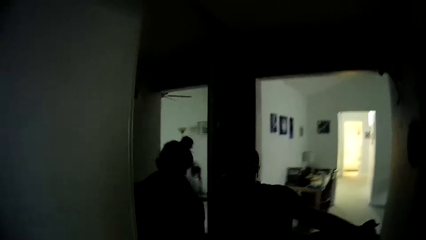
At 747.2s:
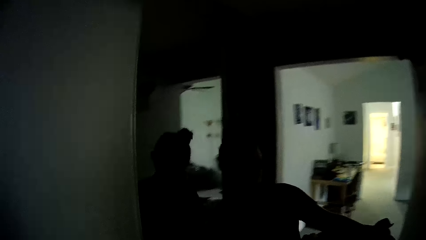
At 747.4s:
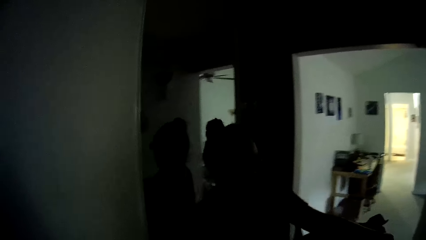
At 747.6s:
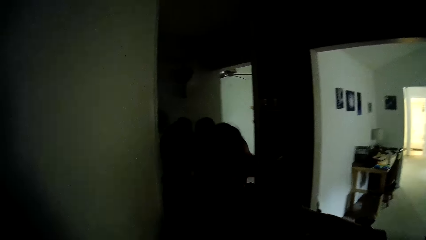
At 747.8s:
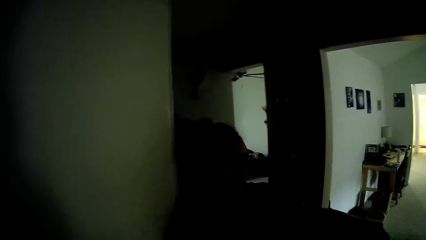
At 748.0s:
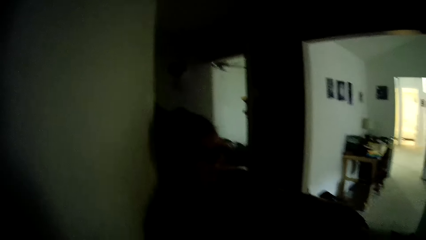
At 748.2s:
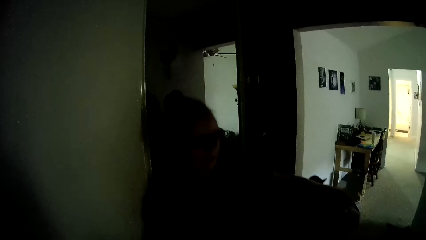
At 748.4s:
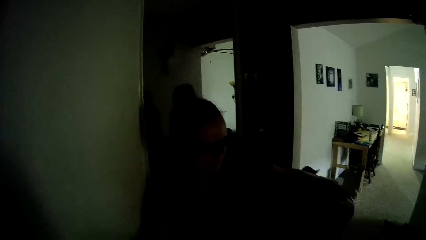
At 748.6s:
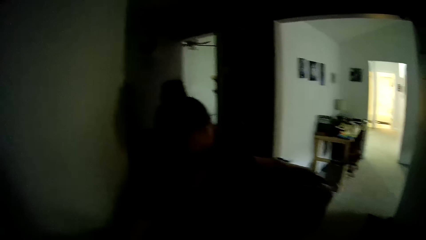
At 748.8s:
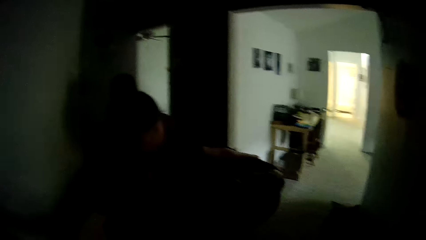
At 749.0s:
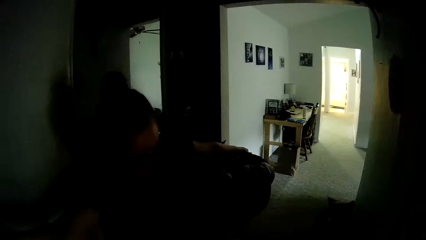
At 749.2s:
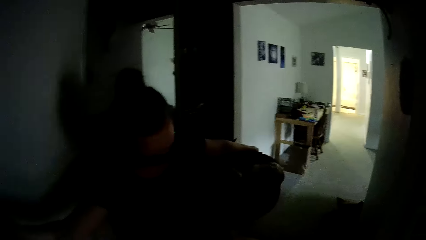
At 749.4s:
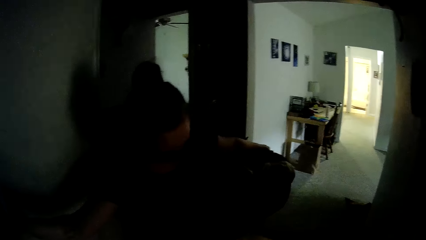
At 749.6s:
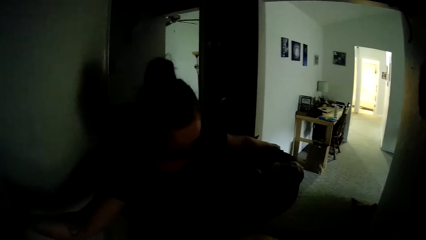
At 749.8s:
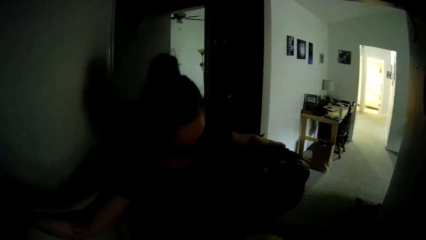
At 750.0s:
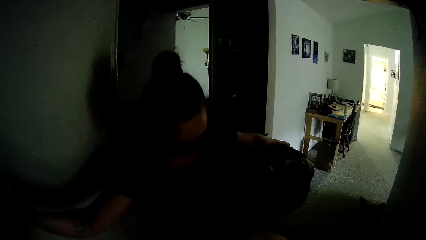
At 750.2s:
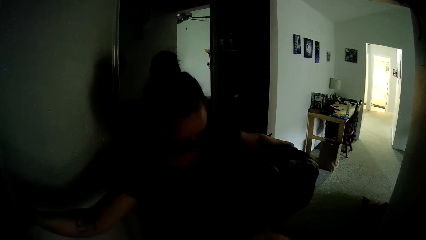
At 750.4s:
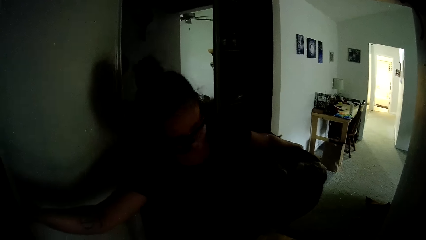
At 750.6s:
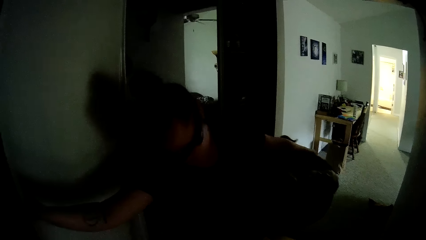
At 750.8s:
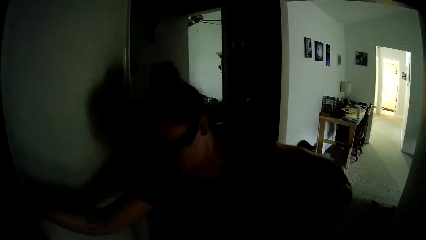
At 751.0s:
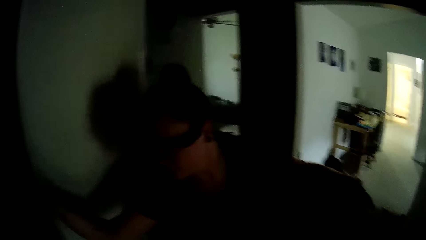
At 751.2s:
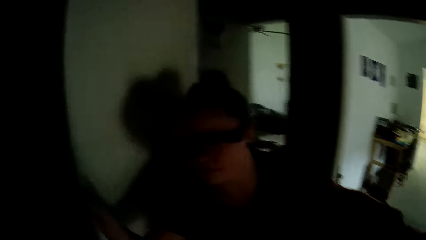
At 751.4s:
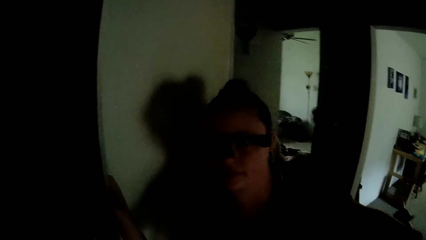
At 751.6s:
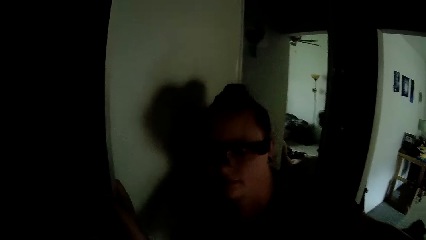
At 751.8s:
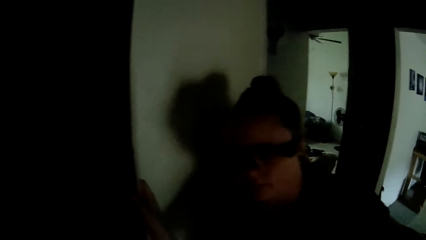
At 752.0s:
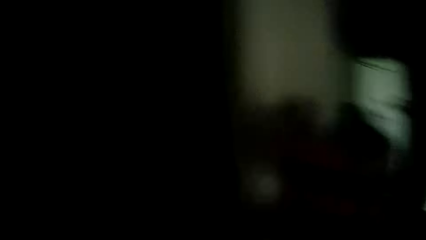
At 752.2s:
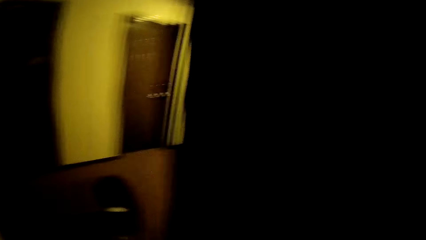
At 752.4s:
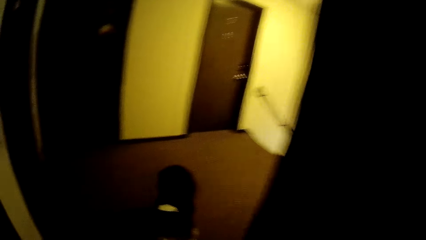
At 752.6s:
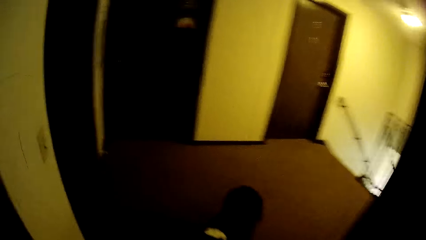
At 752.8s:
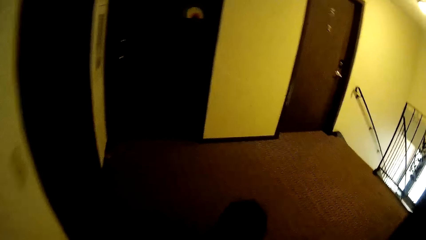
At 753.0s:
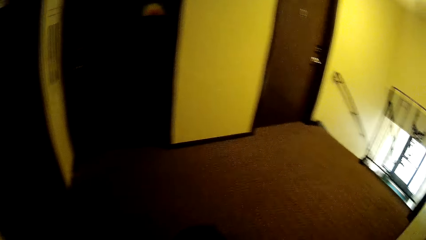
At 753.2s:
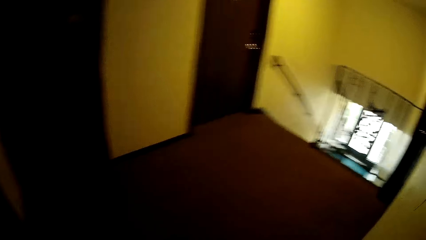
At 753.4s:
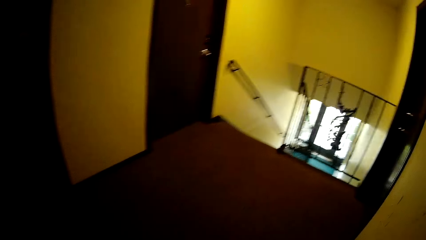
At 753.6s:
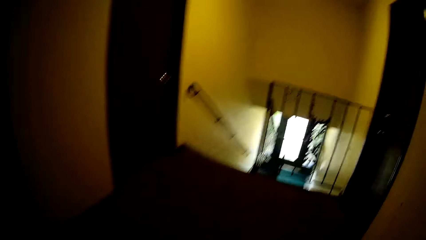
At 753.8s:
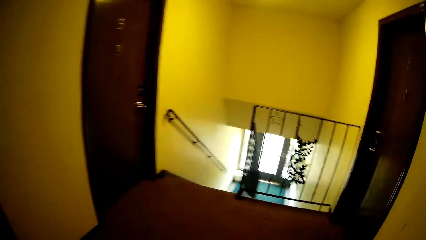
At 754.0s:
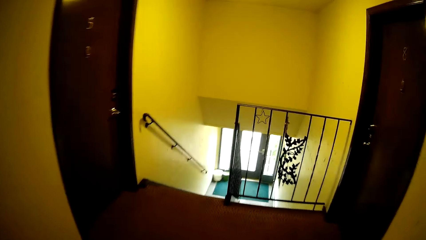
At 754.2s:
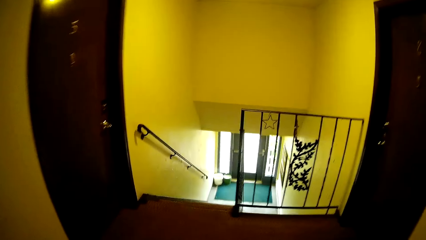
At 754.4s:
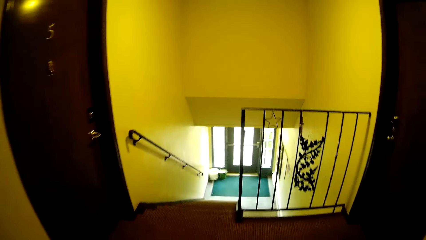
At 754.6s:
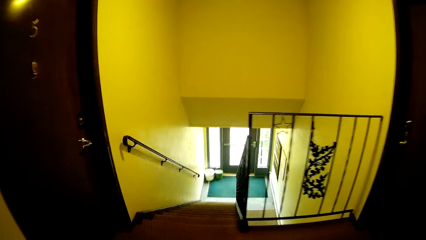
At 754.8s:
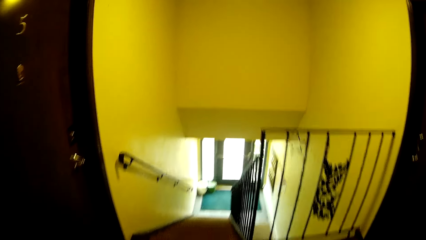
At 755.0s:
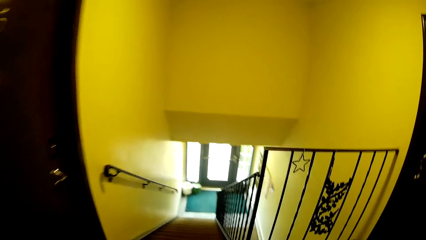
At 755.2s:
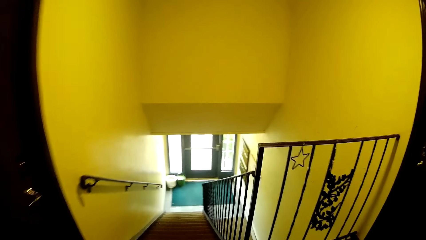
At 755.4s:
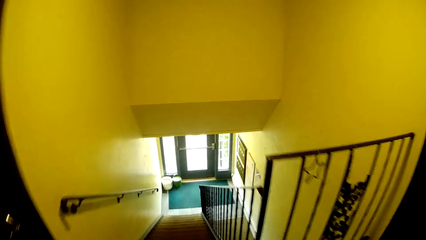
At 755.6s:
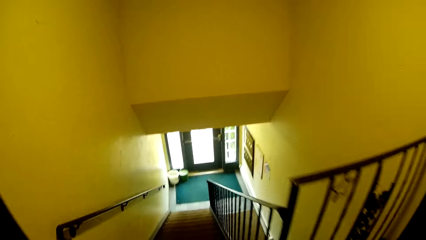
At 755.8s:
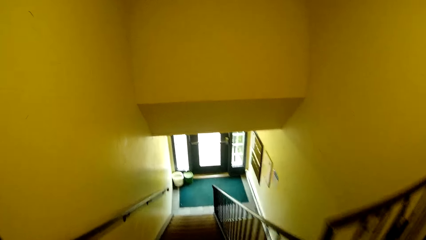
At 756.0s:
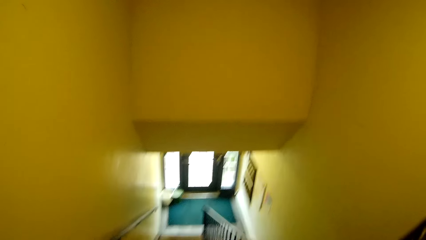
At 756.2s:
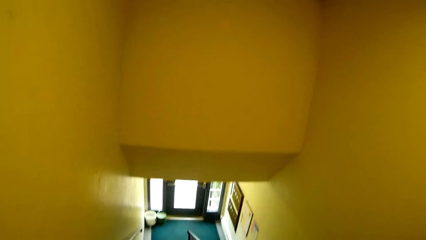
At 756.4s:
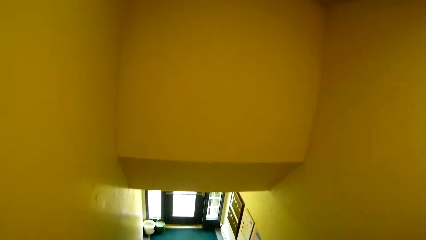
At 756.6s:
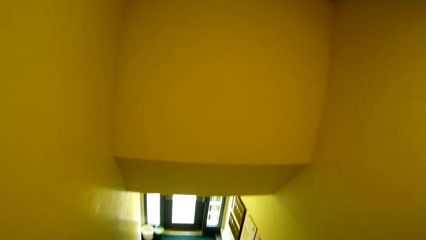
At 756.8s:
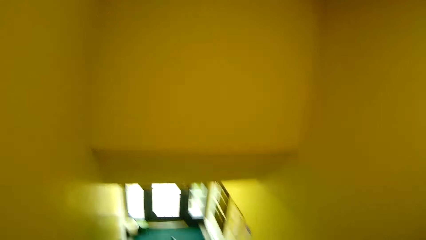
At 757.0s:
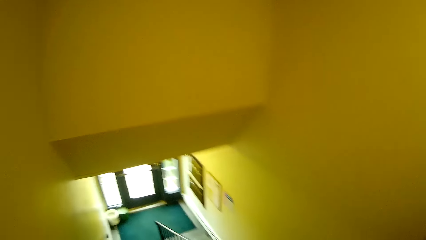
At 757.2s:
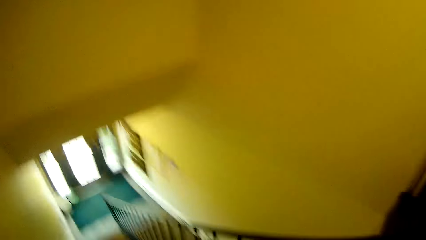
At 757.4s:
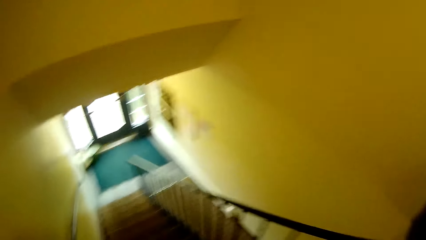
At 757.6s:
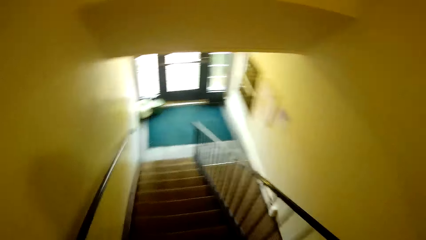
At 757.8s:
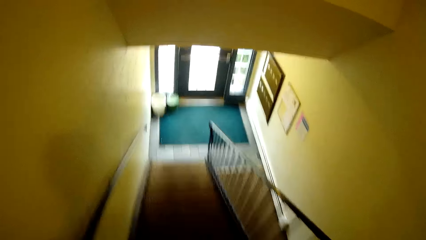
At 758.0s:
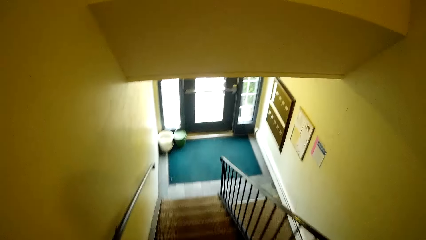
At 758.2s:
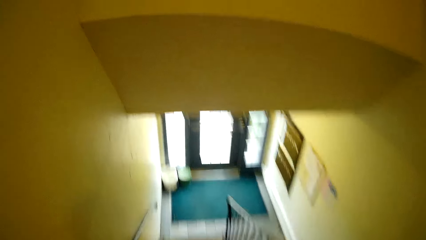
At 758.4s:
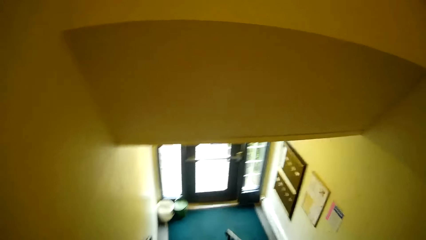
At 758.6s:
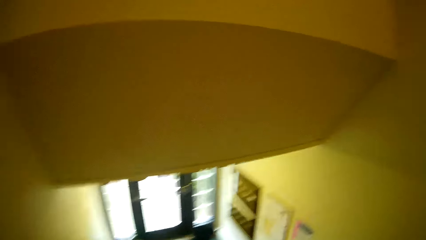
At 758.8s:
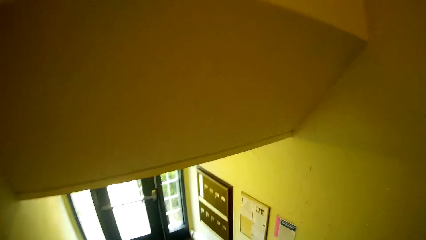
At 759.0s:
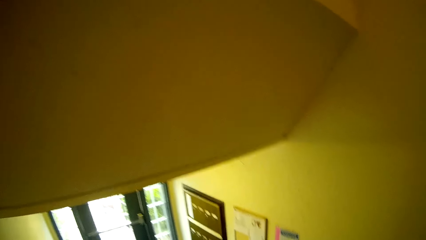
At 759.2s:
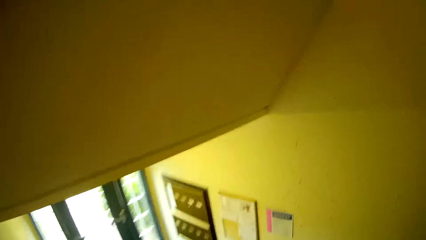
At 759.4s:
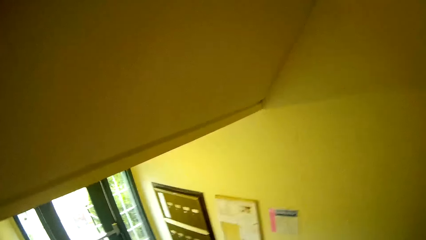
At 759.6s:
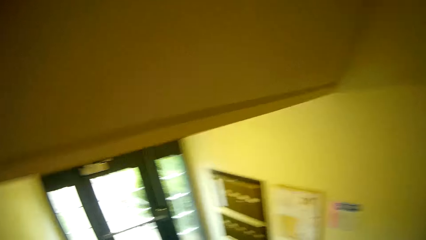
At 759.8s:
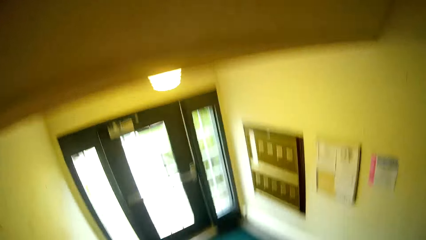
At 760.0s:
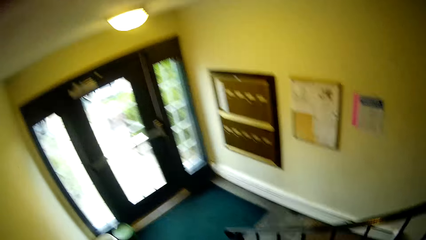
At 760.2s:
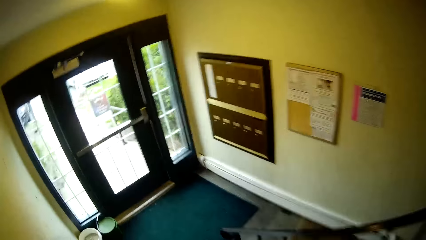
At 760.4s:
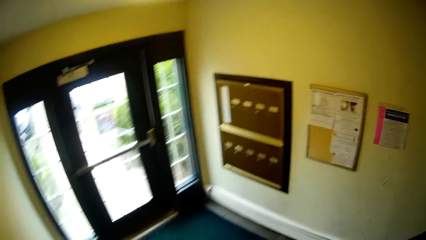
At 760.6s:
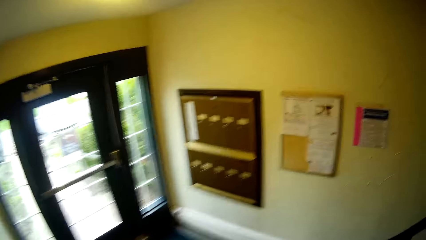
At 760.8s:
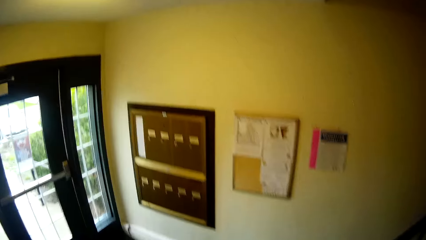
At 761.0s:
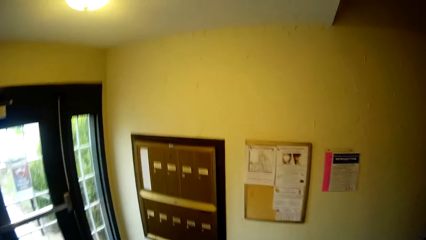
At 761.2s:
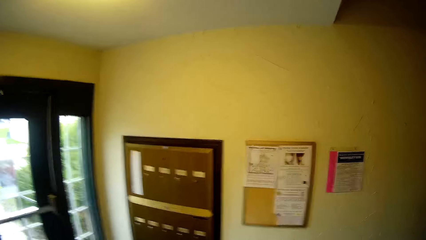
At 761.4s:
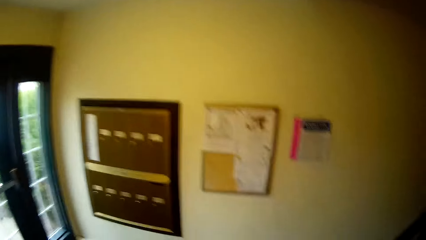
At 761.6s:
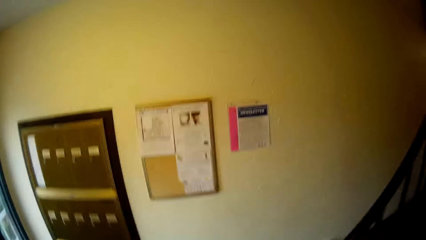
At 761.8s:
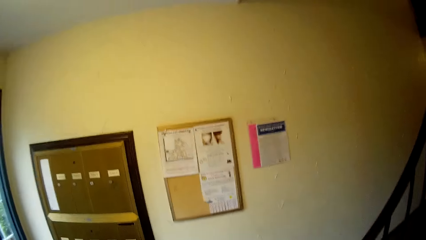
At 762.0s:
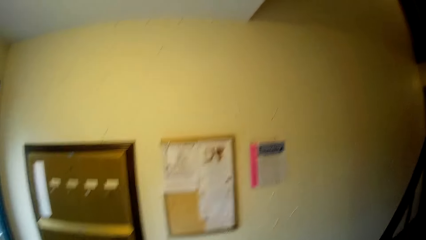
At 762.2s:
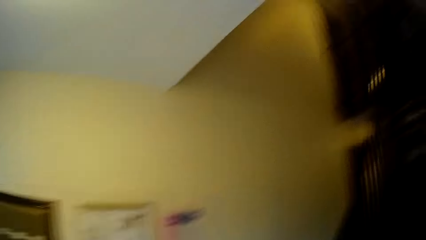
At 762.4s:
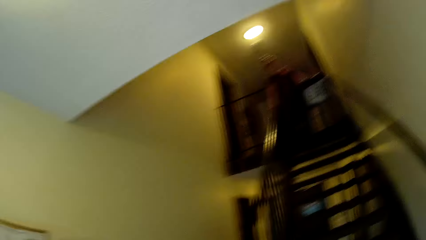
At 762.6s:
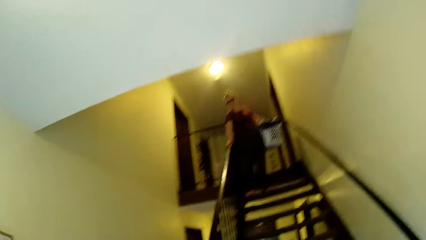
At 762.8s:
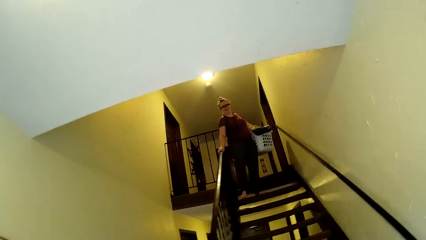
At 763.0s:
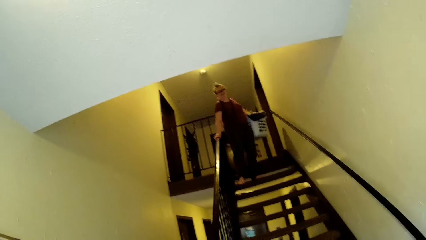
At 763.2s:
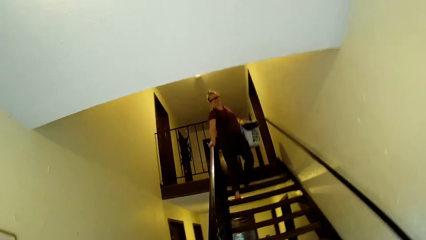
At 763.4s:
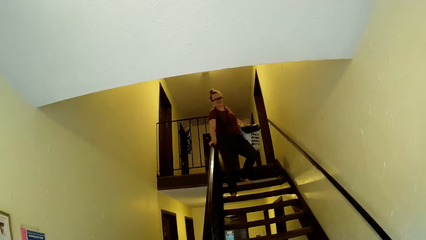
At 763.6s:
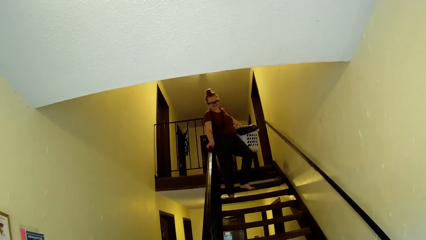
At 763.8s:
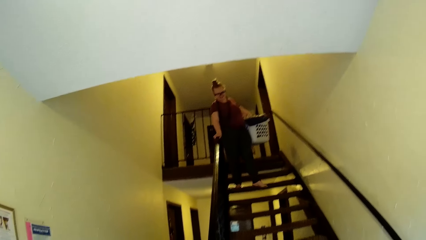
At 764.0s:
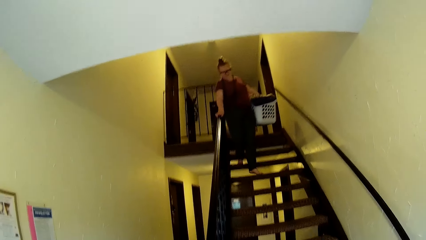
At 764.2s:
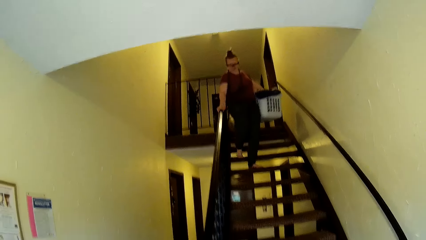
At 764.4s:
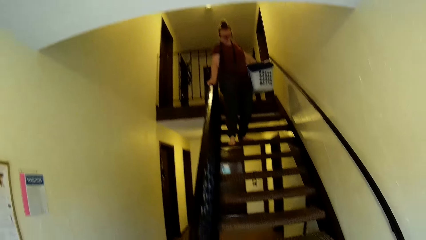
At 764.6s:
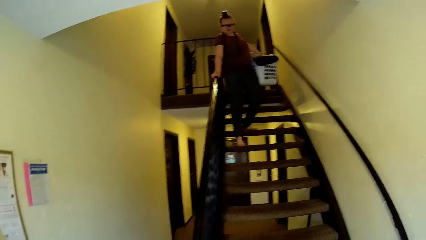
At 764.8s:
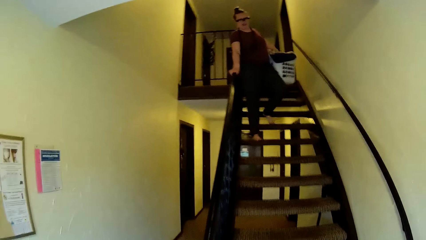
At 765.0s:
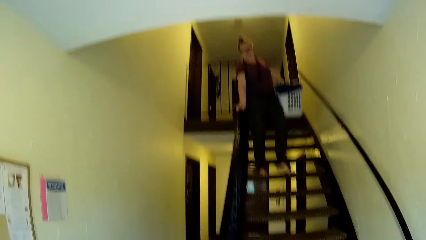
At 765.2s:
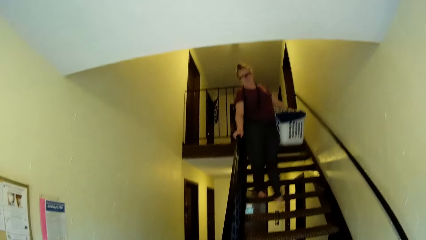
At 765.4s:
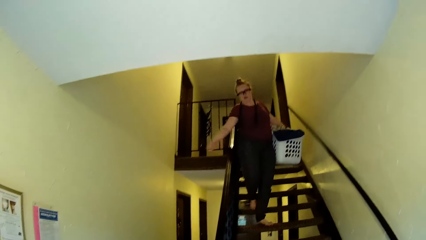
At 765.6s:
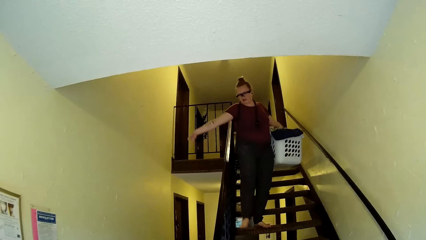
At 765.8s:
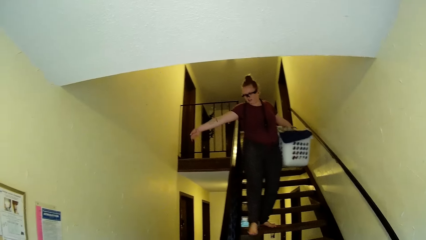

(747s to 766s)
The camera wearer walks into a corridor. A lady walks down the staircase. The camera wearer walks down the staircase. The lady walks down the stair.
